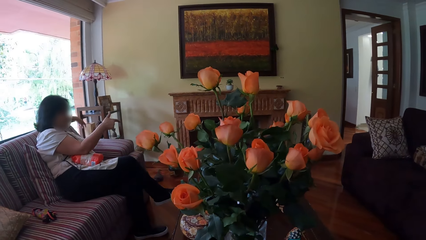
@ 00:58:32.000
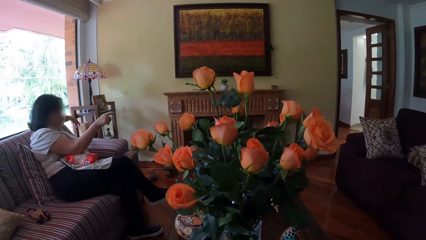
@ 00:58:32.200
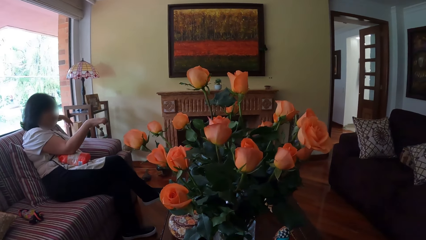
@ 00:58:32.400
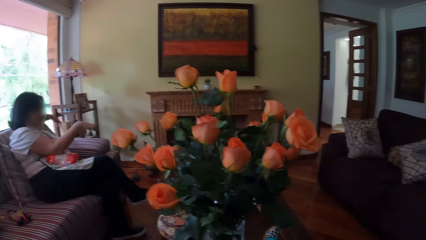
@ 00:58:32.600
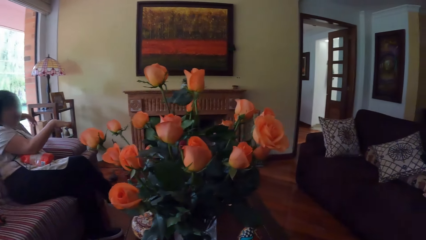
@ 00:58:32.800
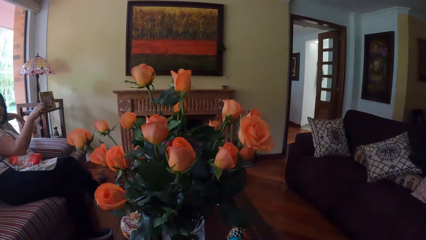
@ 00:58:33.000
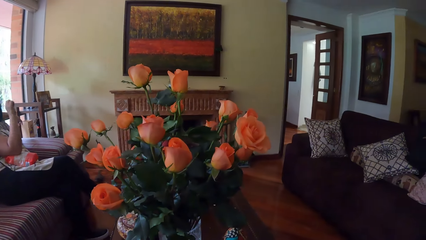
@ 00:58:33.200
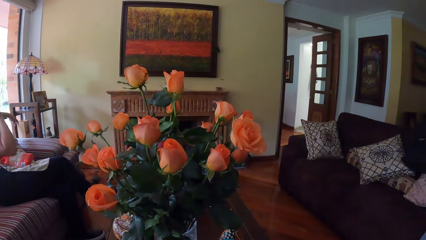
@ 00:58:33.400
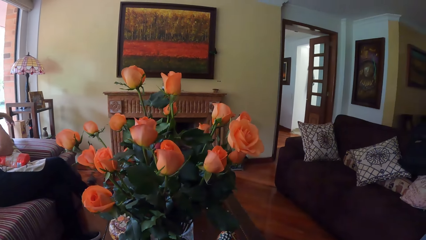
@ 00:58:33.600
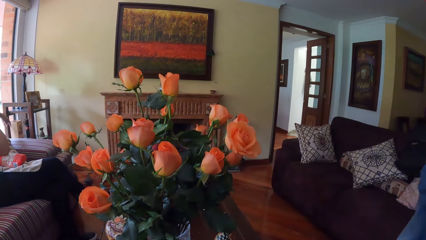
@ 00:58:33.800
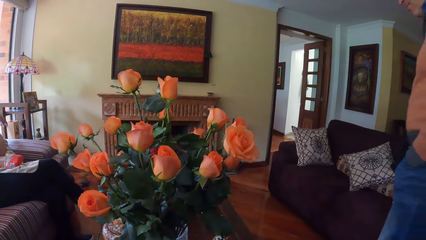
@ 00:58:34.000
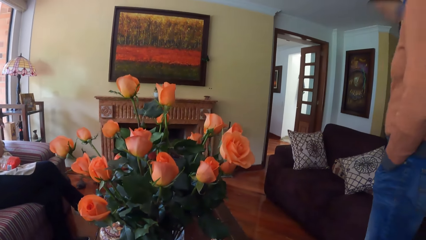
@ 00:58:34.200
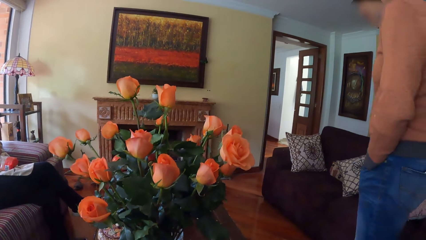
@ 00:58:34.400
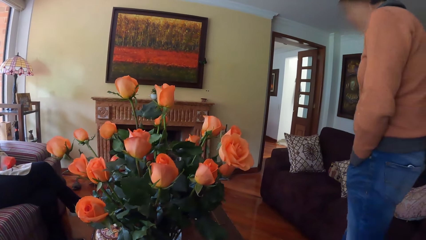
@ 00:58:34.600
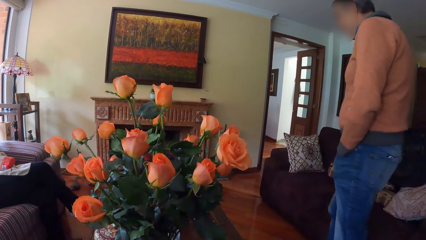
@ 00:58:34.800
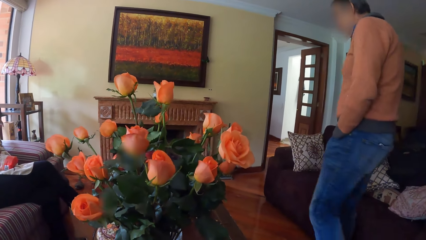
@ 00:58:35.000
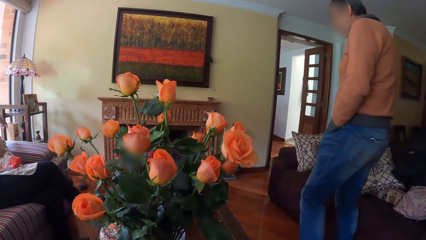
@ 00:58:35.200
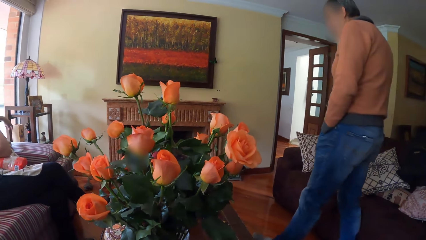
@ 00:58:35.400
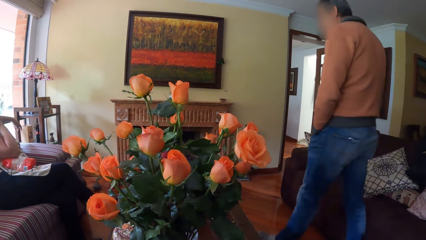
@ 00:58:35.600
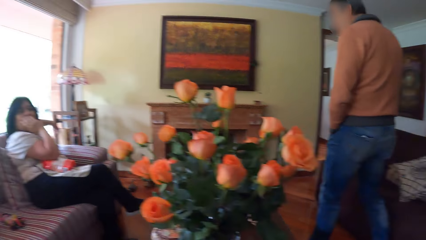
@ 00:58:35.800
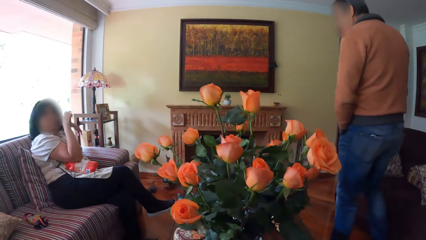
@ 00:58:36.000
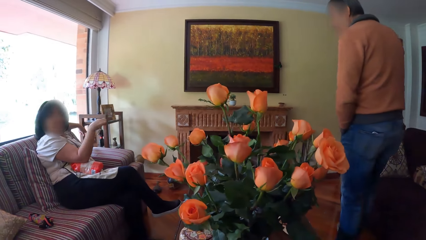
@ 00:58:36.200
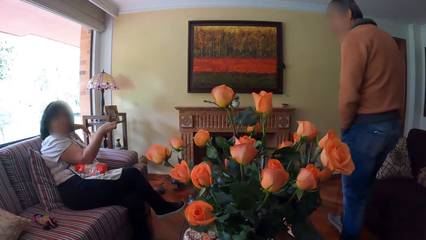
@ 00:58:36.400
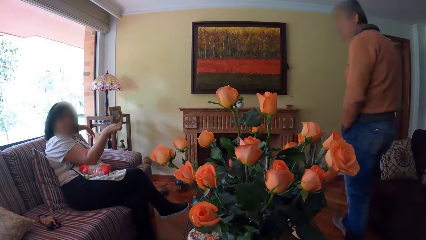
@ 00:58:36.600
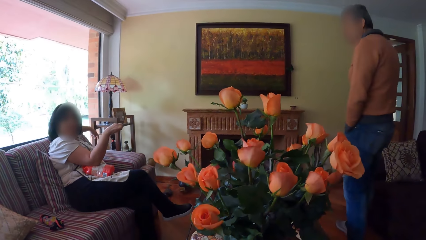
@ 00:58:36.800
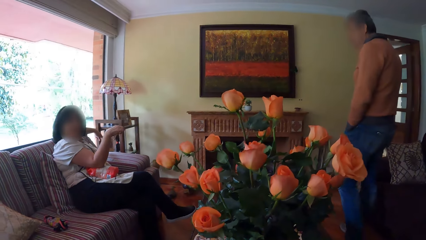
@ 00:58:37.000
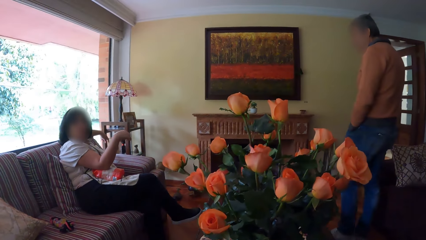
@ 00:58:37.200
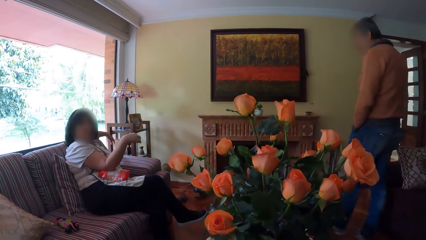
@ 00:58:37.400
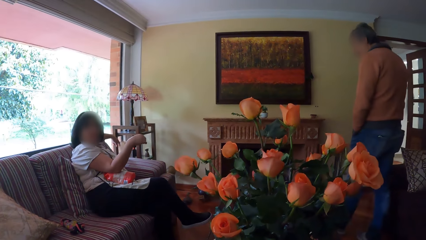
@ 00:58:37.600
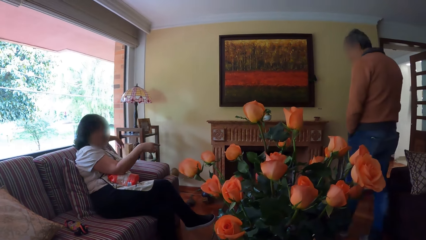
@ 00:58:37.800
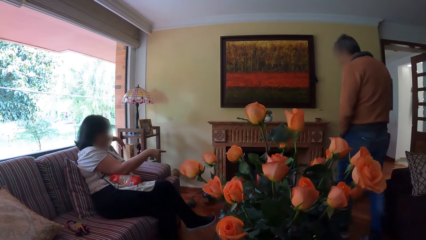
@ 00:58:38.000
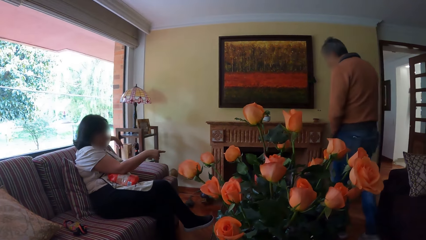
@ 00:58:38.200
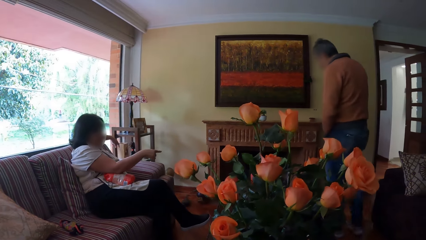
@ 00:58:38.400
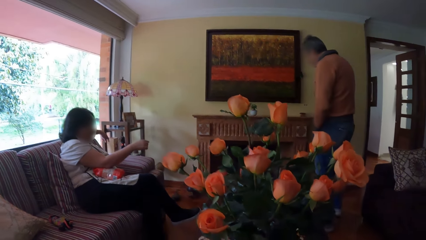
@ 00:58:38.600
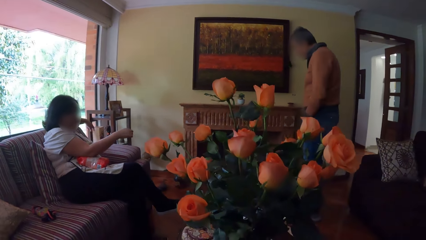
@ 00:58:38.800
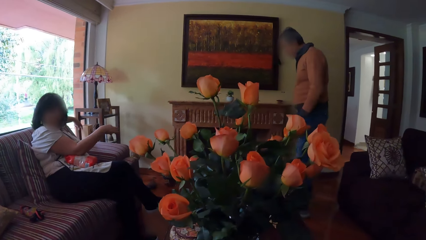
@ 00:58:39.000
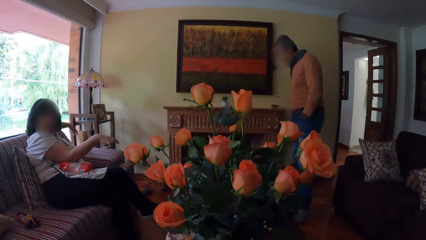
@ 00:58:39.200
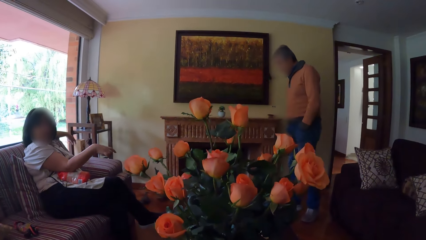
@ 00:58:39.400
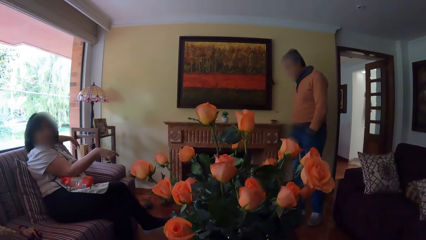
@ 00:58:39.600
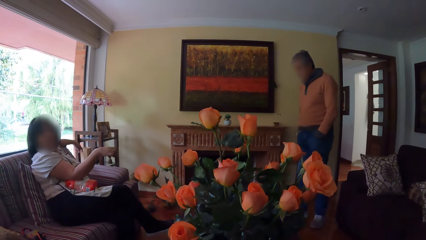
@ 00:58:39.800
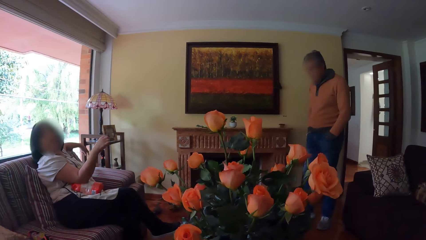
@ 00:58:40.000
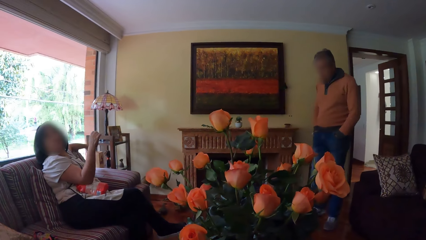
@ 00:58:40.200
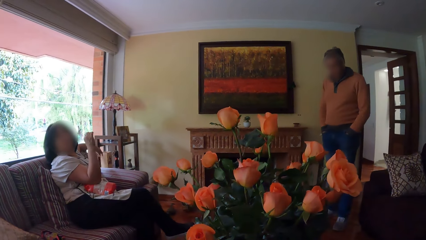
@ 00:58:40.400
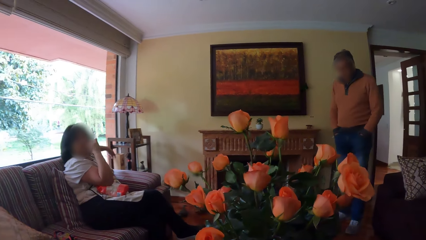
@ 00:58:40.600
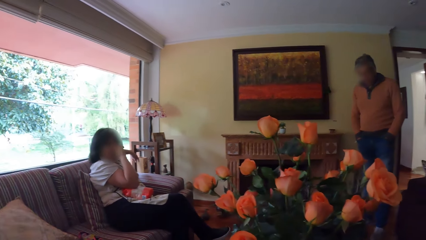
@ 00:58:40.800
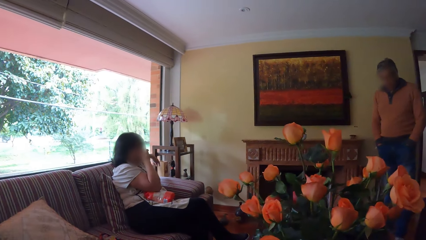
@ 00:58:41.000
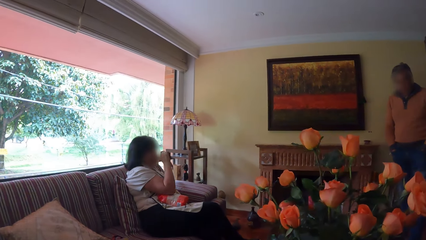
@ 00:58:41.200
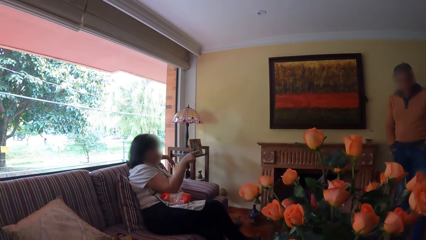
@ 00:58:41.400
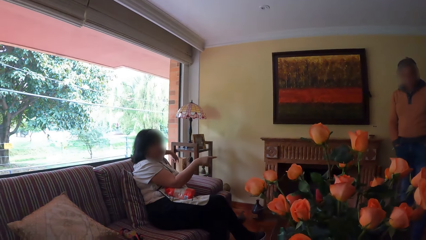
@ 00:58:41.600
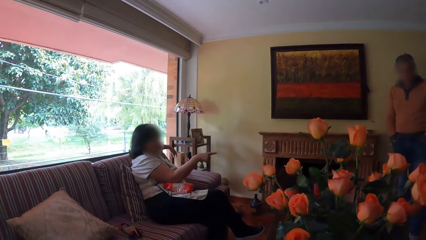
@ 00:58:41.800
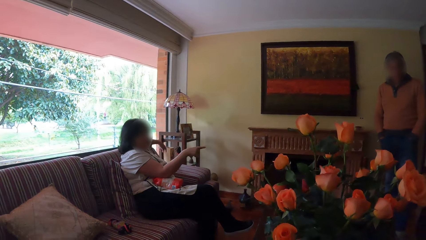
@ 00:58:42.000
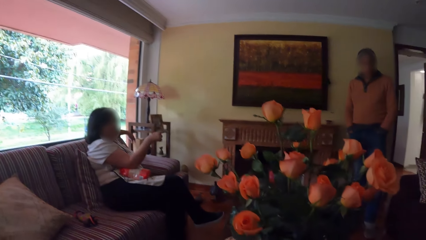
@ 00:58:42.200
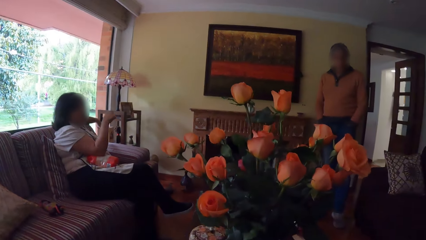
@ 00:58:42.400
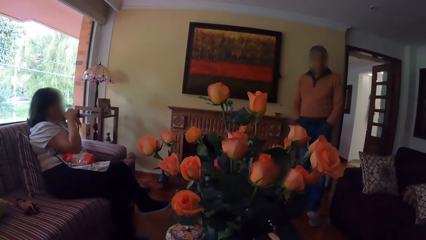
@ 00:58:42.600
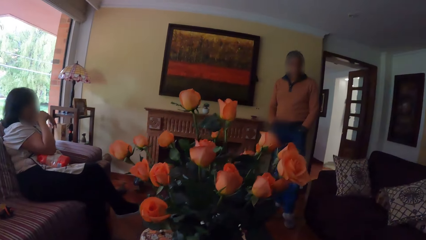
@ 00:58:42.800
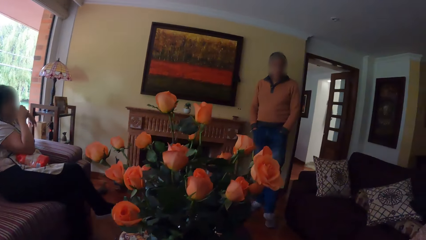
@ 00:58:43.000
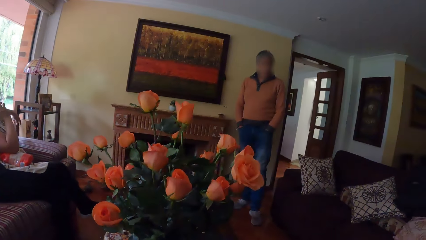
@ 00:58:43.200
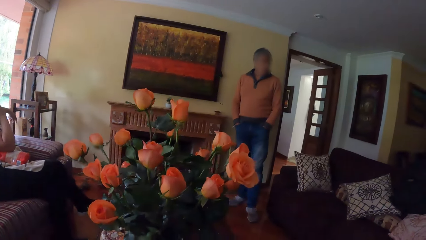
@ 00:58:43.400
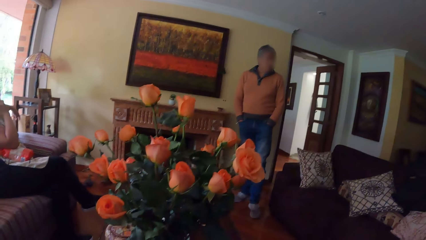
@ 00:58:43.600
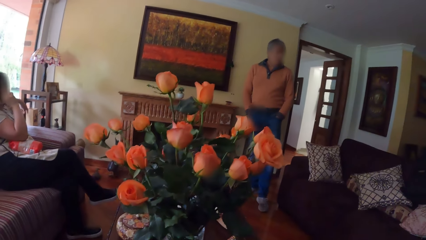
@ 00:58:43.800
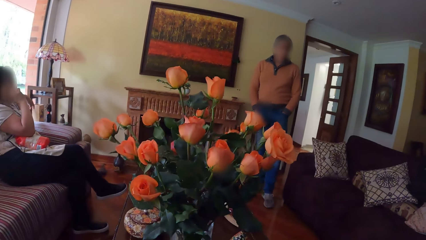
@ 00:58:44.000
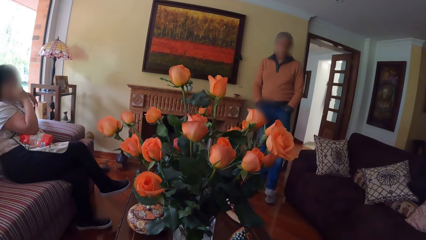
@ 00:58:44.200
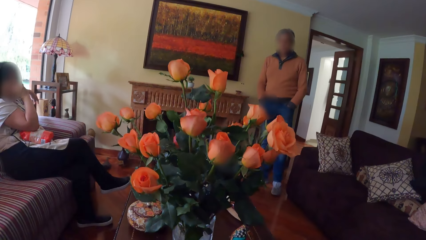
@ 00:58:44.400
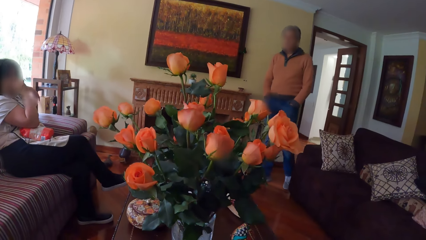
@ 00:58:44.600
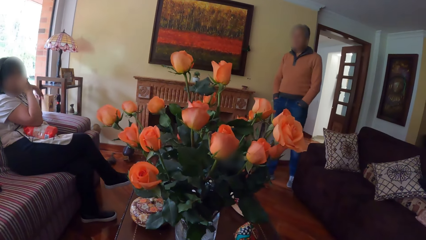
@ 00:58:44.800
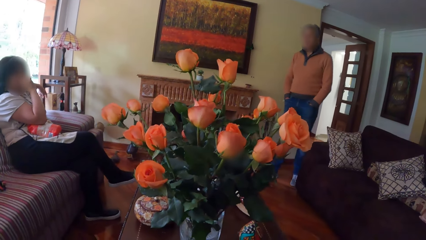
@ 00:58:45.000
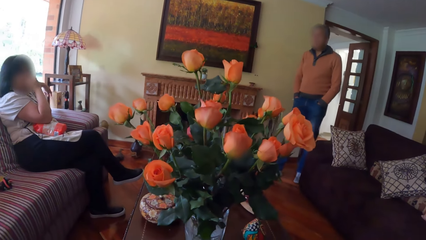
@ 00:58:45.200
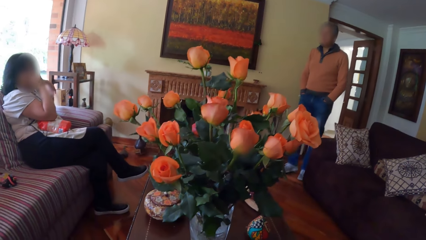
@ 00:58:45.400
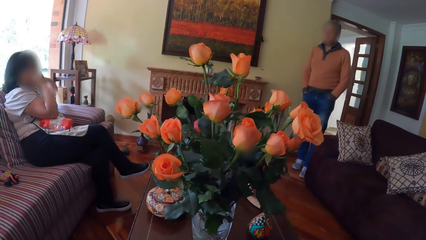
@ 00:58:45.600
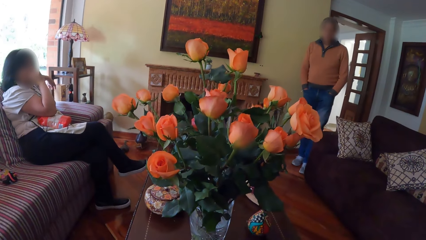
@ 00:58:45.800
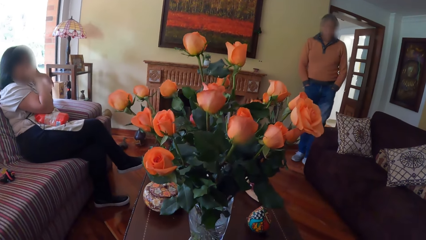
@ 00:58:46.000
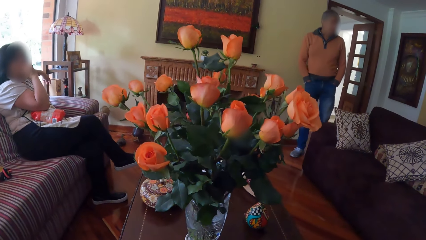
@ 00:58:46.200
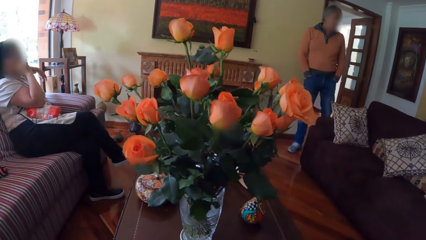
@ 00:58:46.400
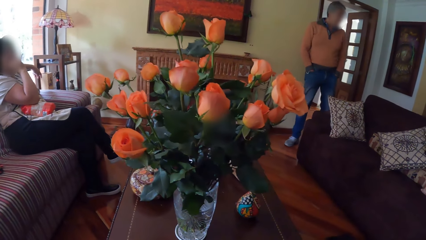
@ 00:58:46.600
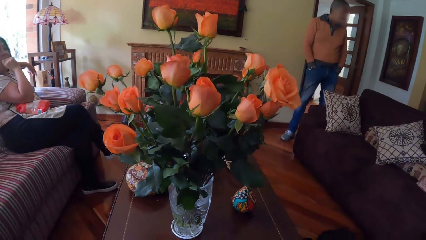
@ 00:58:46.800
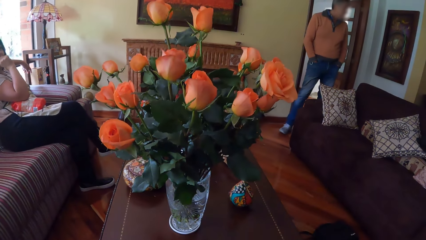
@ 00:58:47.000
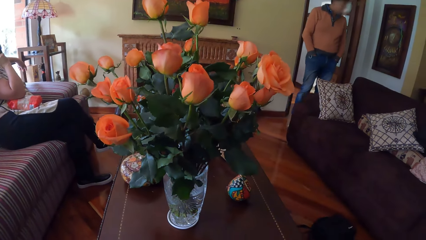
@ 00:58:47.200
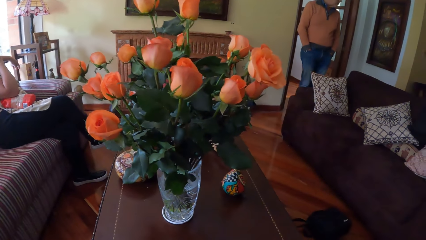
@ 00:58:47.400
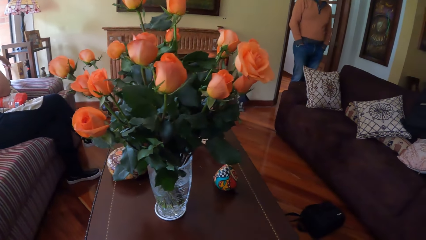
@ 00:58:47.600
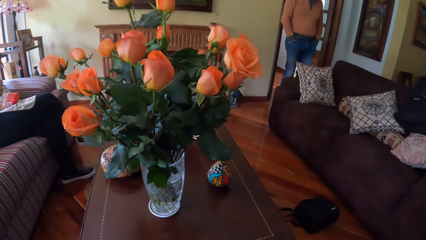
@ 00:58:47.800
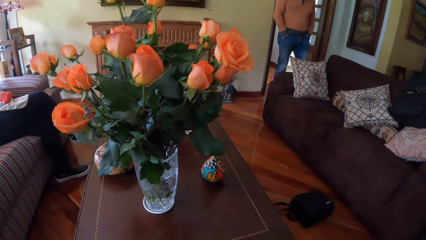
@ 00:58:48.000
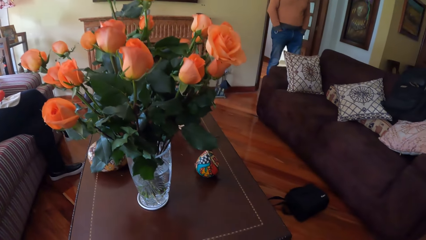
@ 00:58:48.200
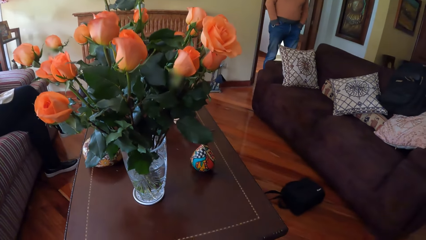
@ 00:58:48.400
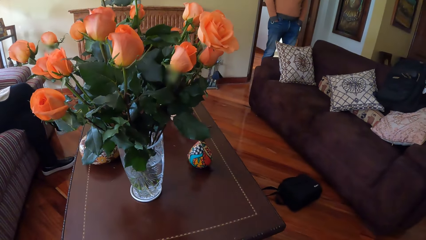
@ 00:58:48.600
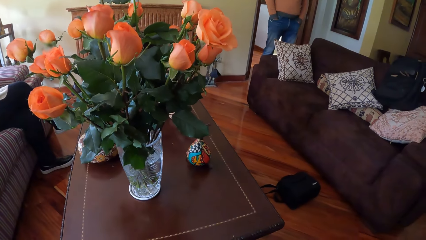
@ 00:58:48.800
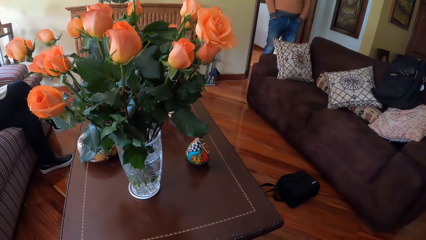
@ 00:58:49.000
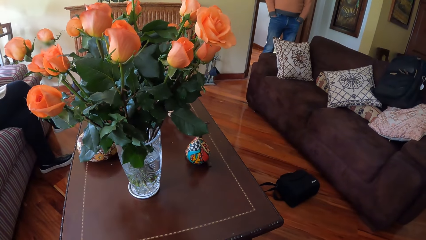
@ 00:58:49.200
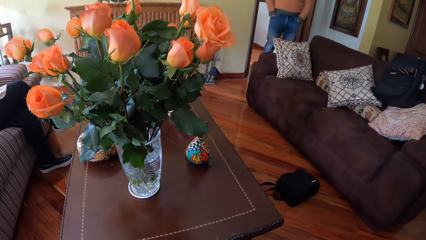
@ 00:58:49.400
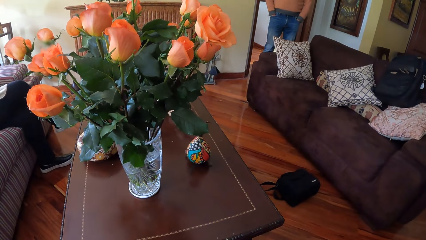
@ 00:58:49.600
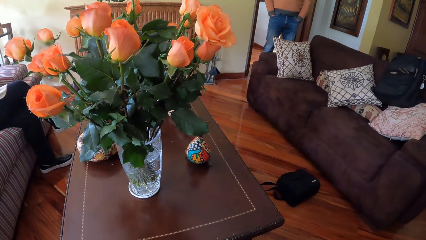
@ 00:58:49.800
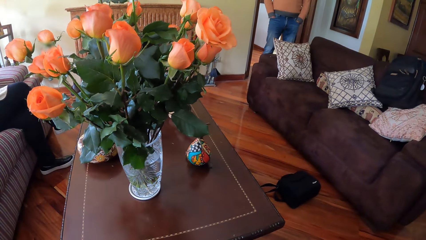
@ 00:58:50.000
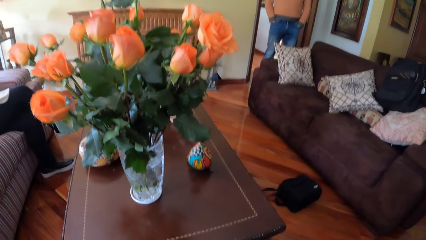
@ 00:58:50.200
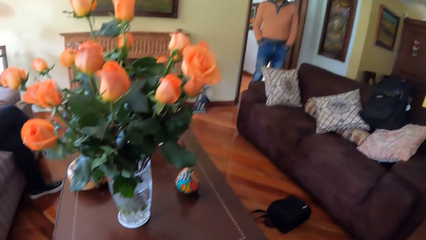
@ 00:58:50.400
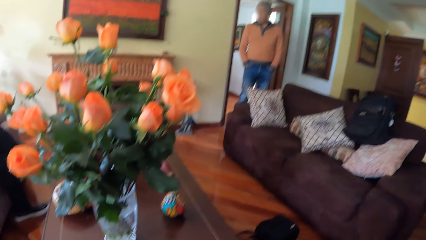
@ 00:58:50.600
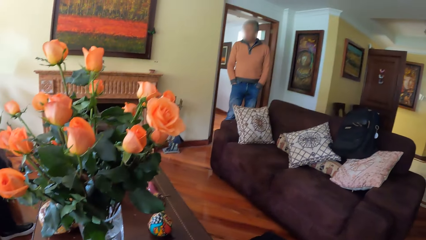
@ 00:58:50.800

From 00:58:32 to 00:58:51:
A man walks around the building. A woman makes gestures to the man. The woman interacts with the camera wearer. The camera wearer looks around the room.
